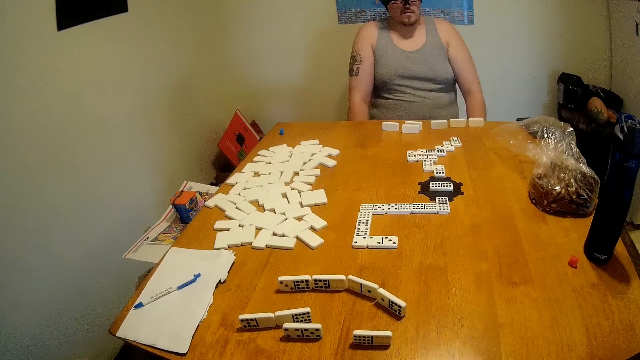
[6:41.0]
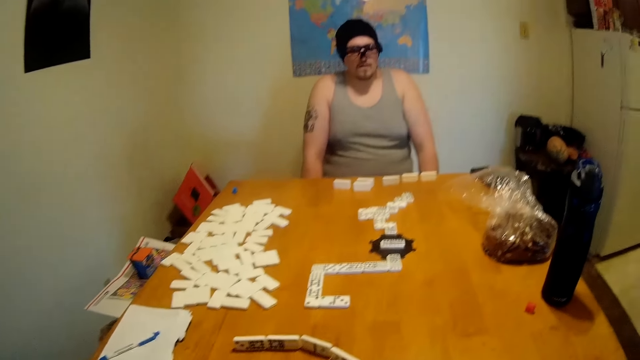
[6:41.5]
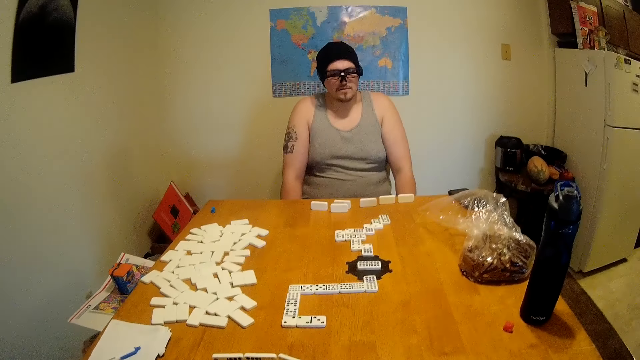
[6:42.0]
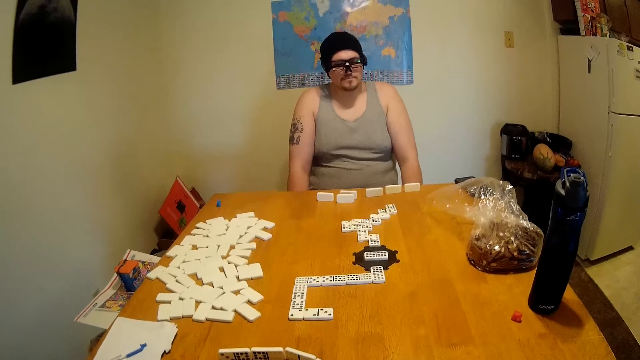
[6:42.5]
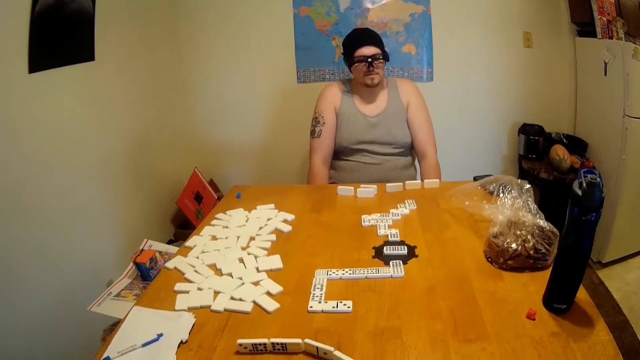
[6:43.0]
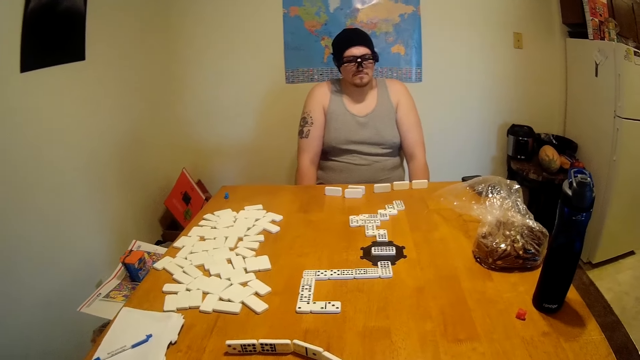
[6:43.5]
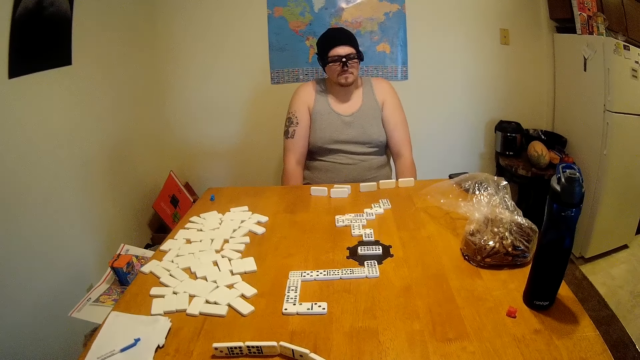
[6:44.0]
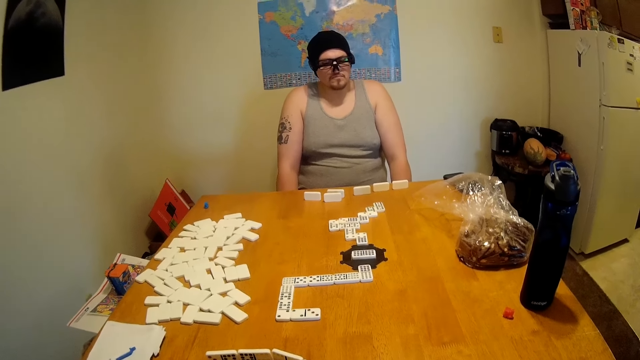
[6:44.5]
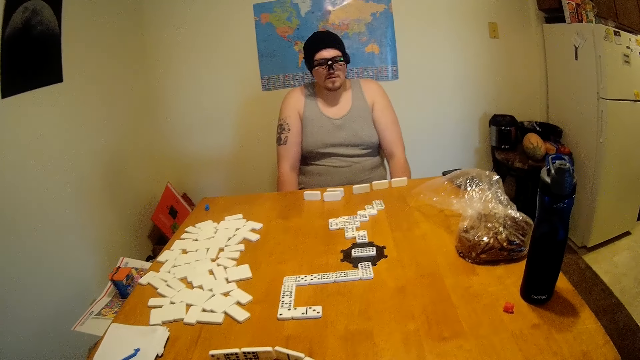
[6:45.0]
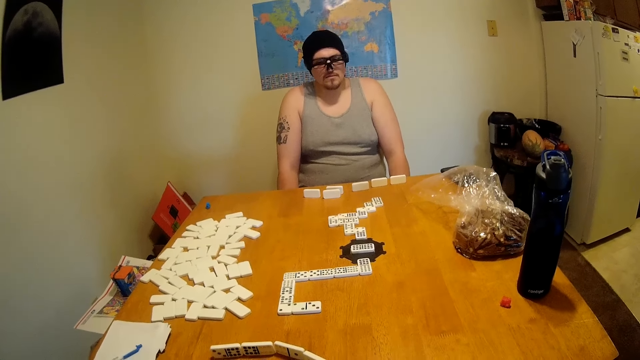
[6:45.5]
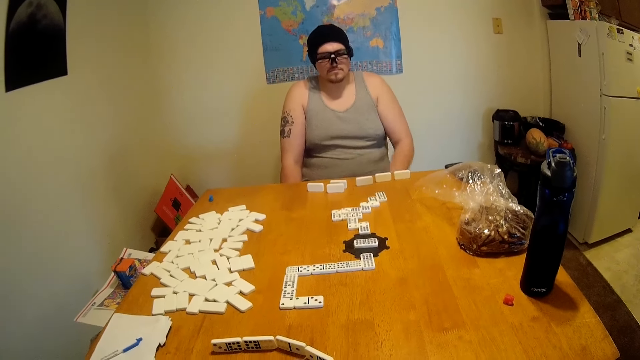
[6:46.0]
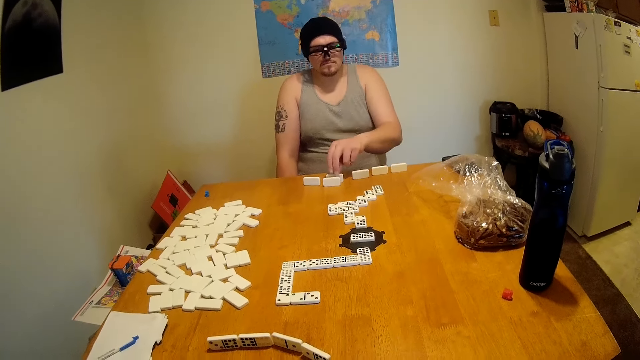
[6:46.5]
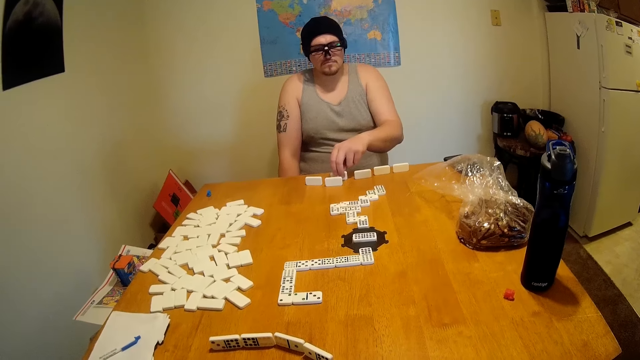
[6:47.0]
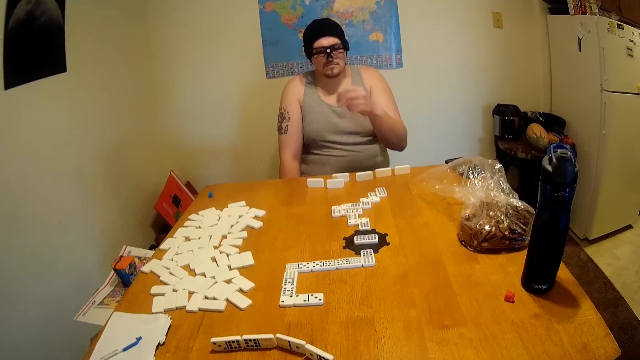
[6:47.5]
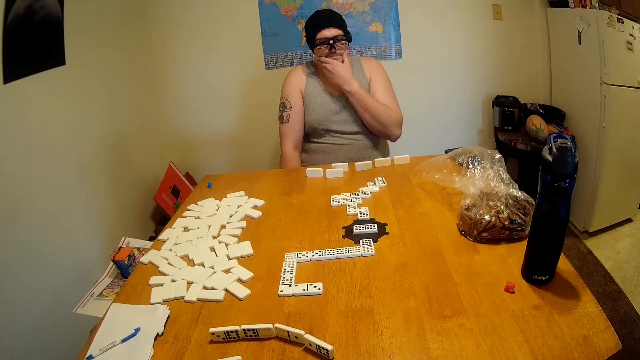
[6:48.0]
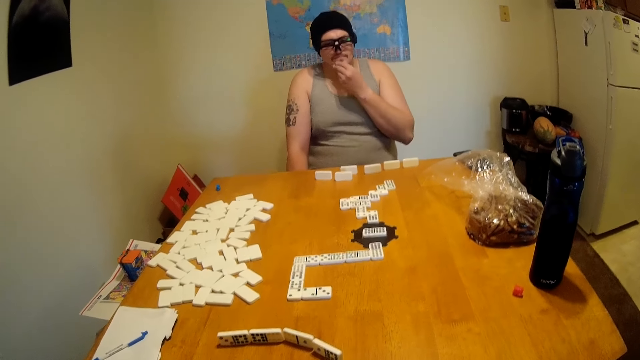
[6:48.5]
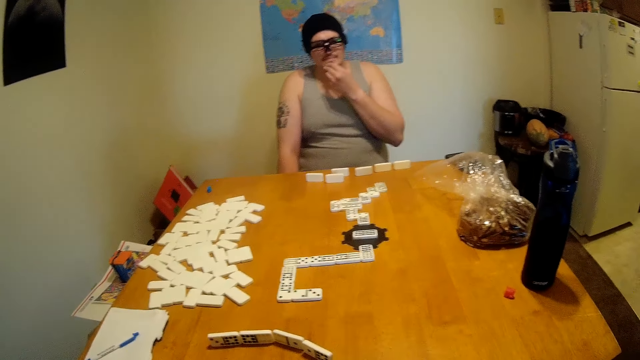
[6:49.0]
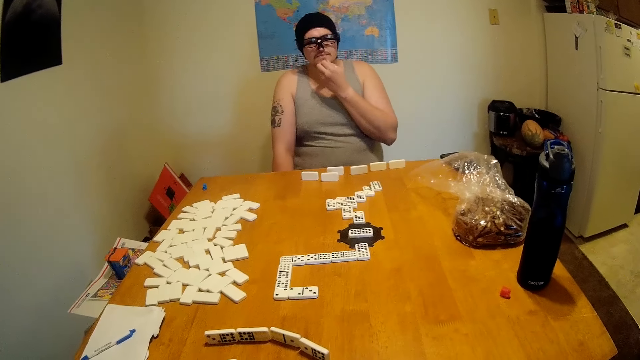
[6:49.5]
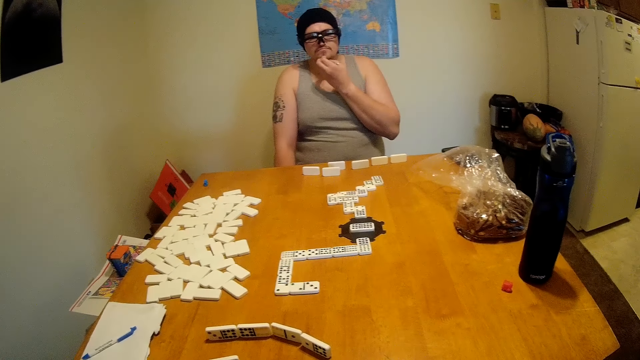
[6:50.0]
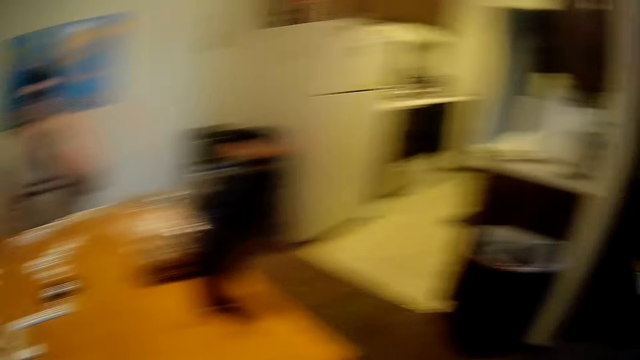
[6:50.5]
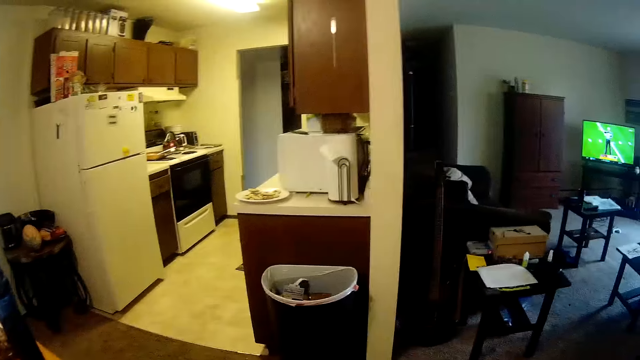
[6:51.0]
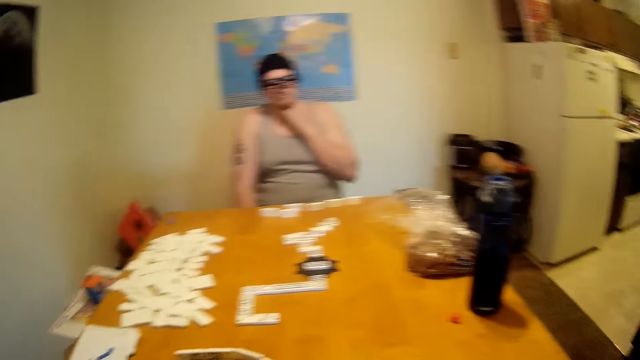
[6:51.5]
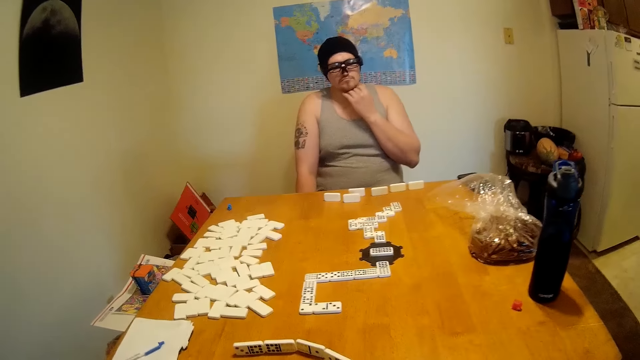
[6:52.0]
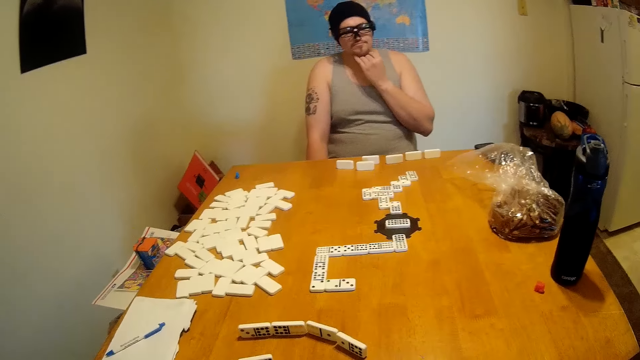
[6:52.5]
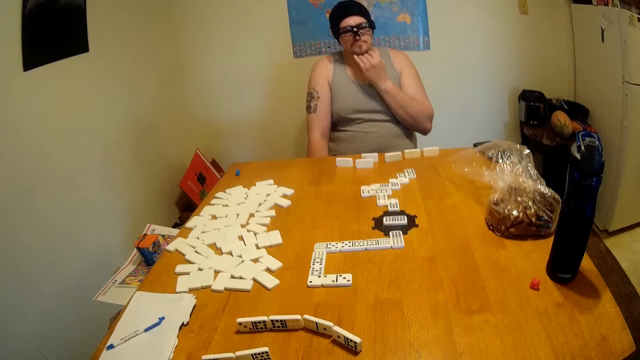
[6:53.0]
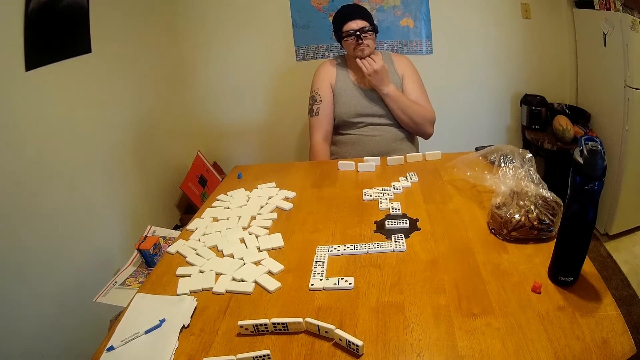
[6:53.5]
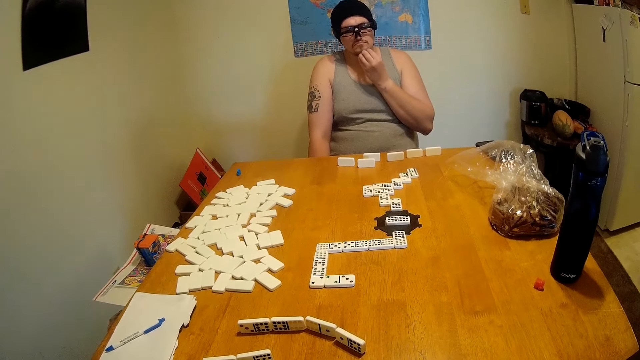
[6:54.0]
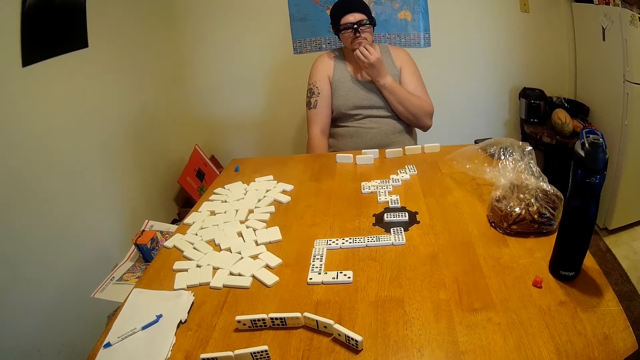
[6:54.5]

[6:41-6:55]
The camera wearer looks around the table. A man holds a tile on the table. He moves a domino. He touches his chin or cheek. He scrubs the cheek. The camera wearer looks to the kitchen. They look around the table.

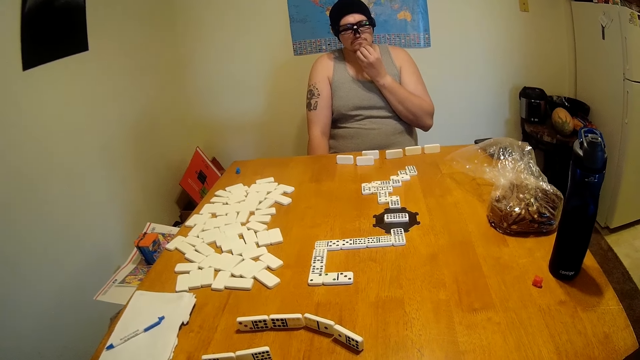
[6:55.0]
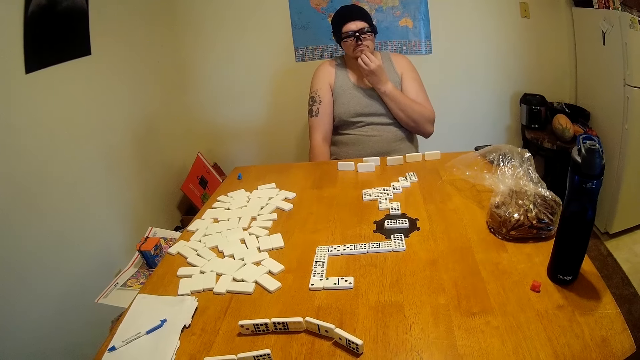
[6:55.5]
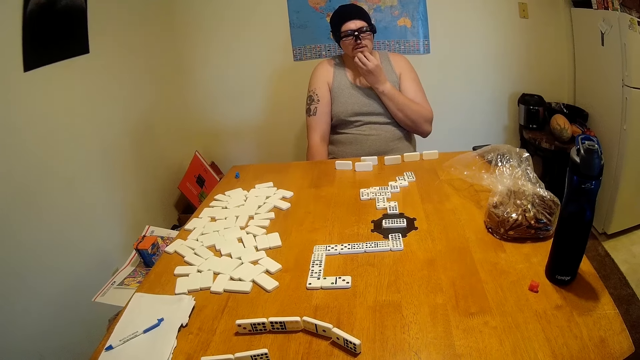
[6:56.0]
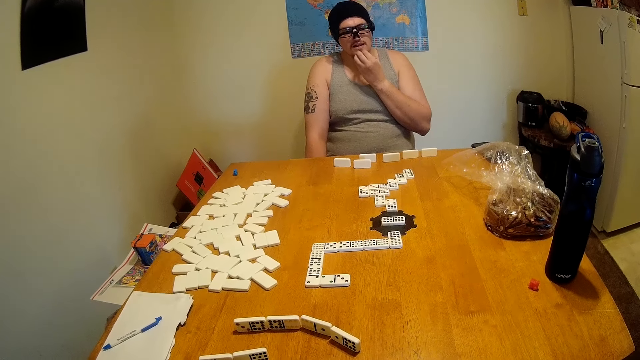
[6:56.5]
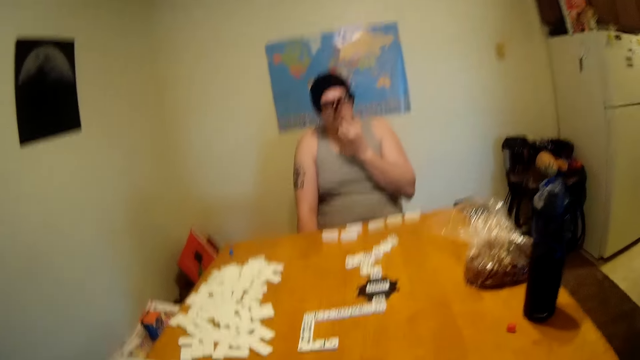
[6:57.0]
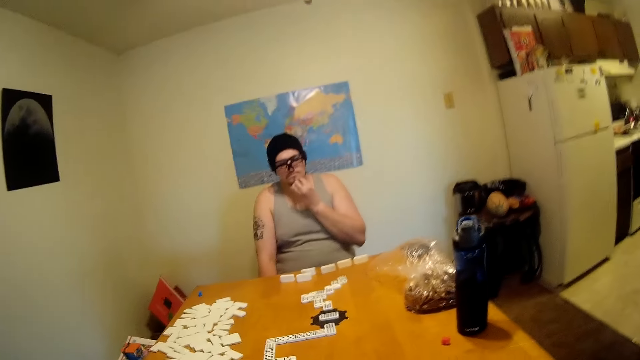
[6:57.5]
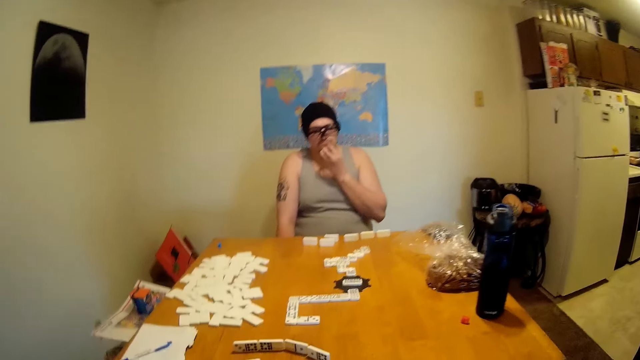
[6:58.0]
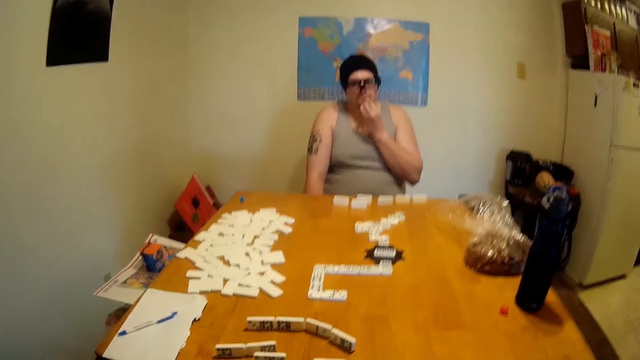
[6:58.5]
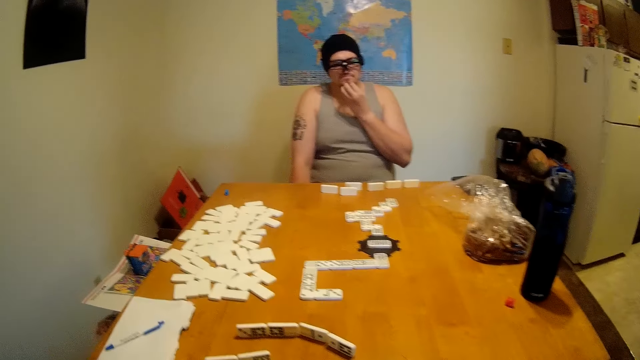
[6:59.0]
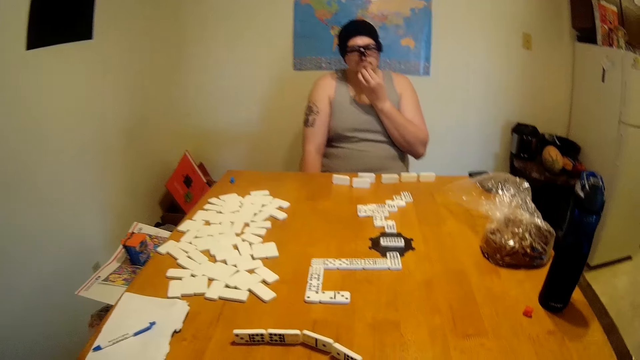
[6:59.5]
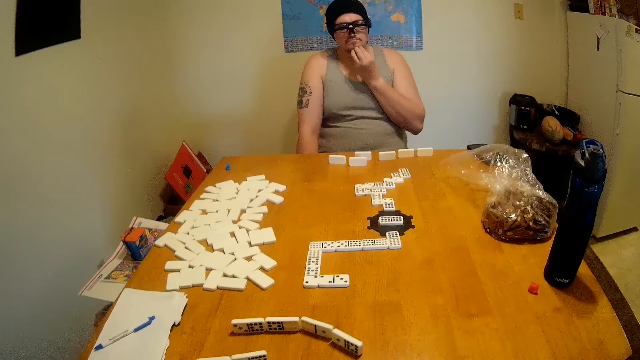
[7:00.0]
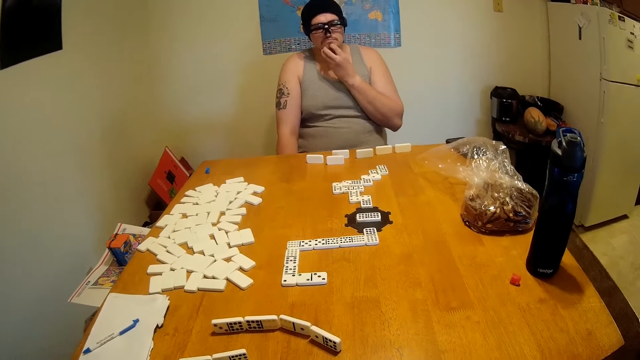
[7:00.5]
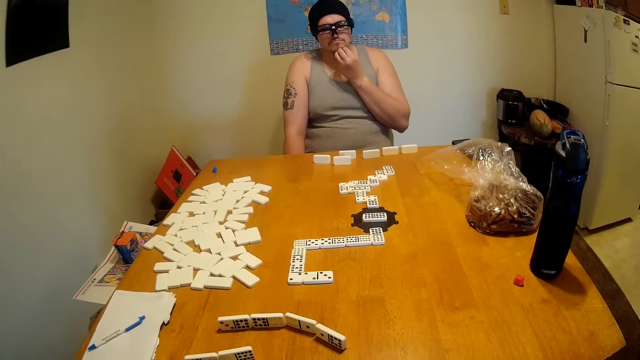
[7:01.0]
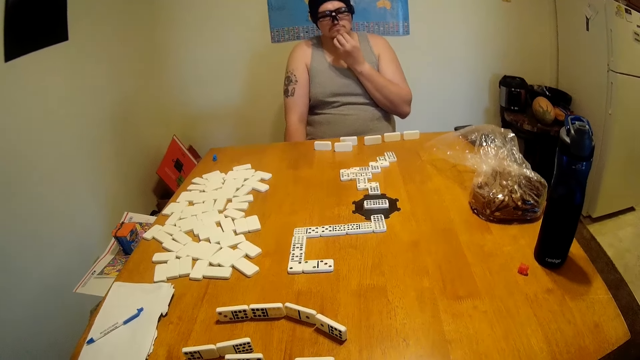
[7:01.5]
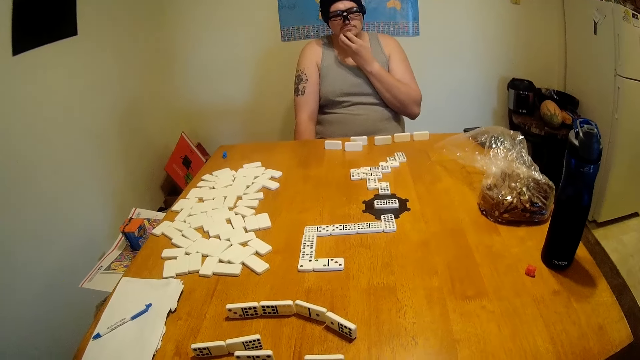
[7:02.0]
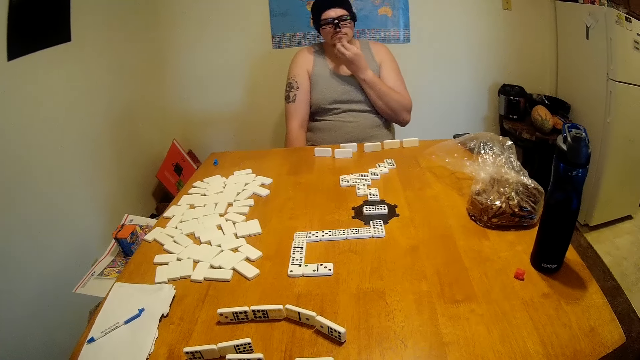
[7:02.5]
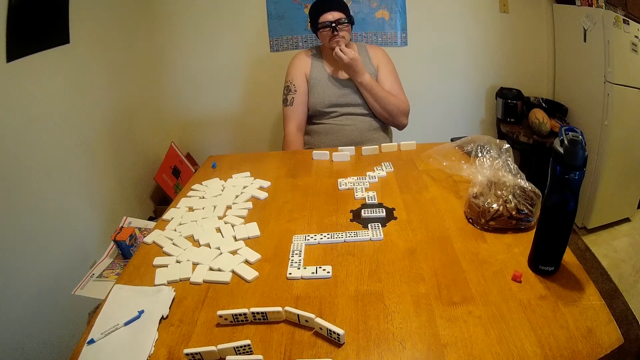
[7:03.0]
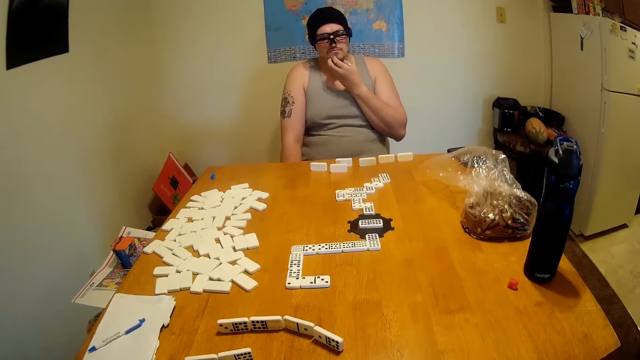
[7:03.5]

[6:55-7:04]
A man scrubs the cheek.
